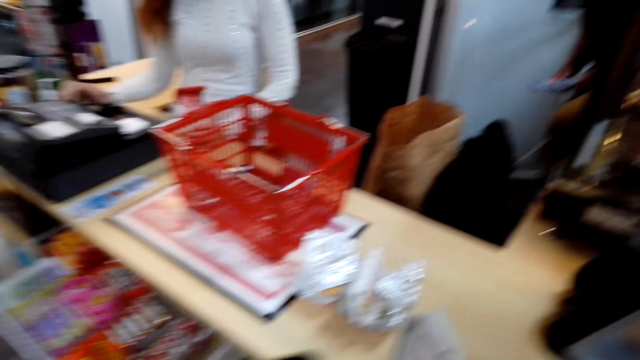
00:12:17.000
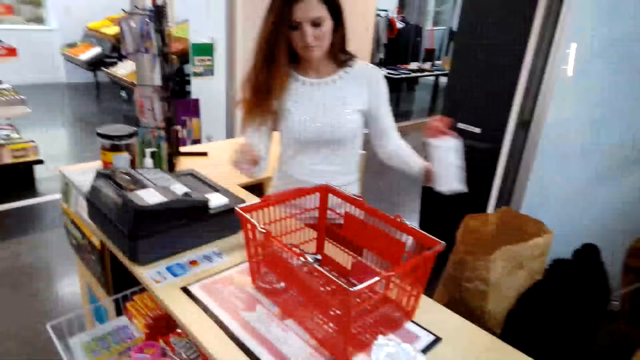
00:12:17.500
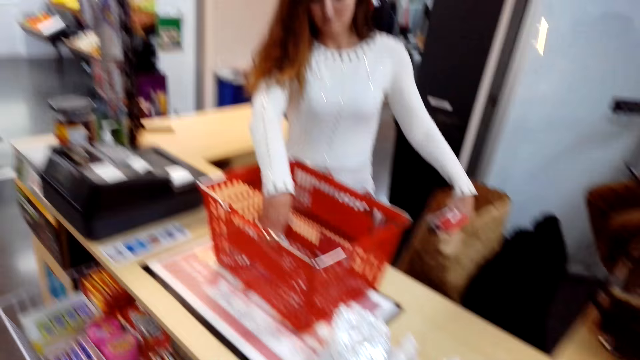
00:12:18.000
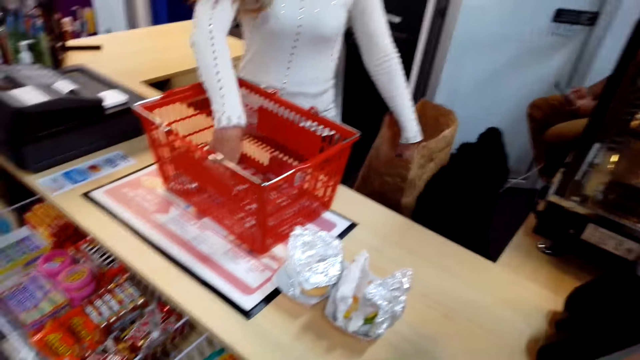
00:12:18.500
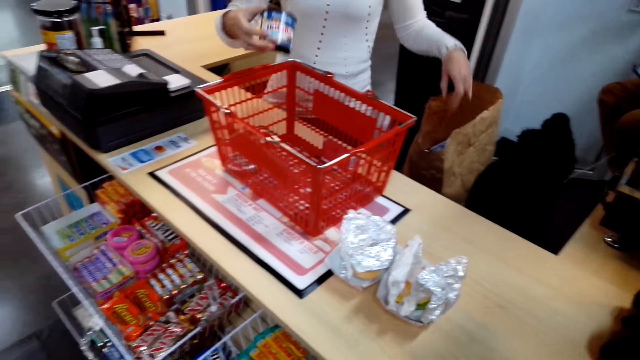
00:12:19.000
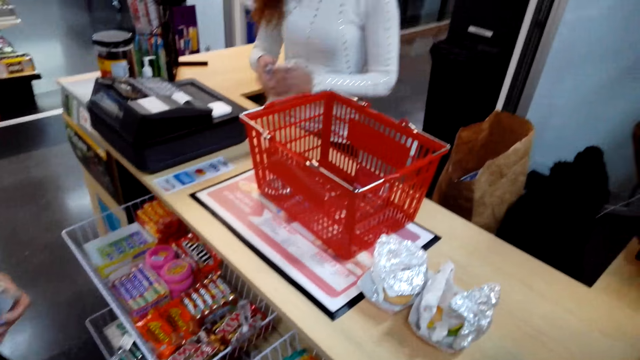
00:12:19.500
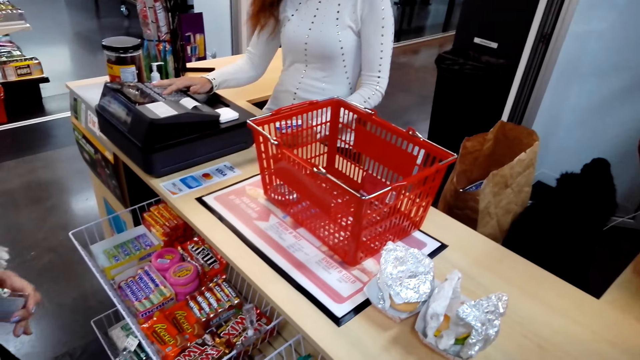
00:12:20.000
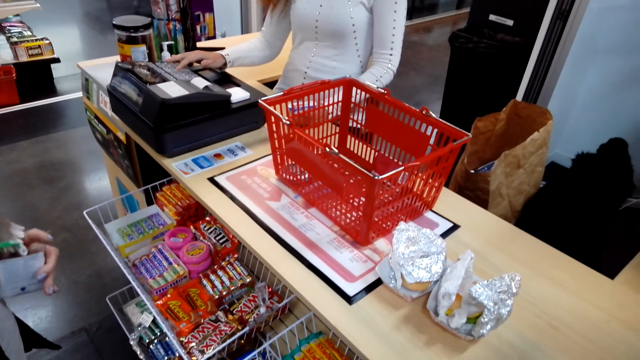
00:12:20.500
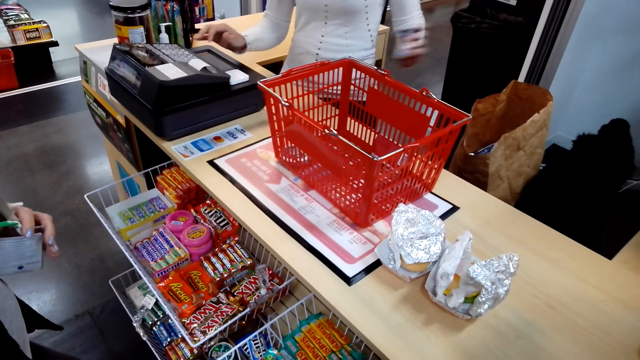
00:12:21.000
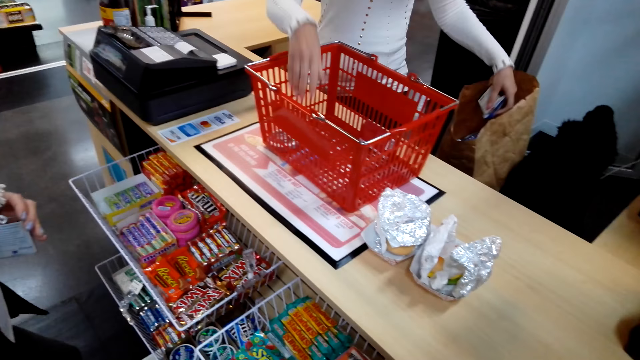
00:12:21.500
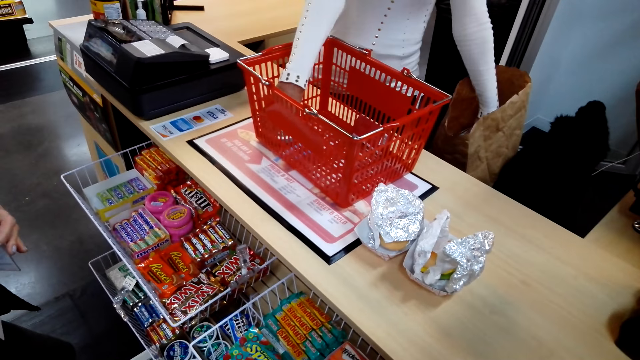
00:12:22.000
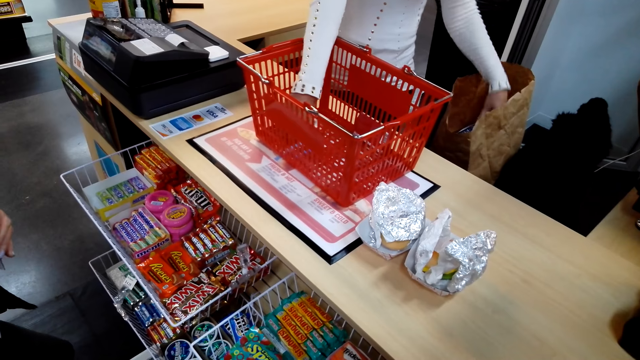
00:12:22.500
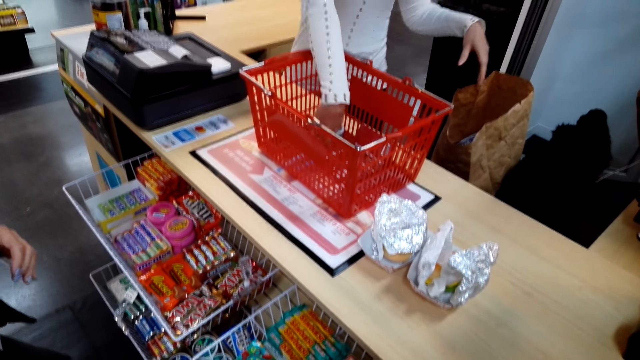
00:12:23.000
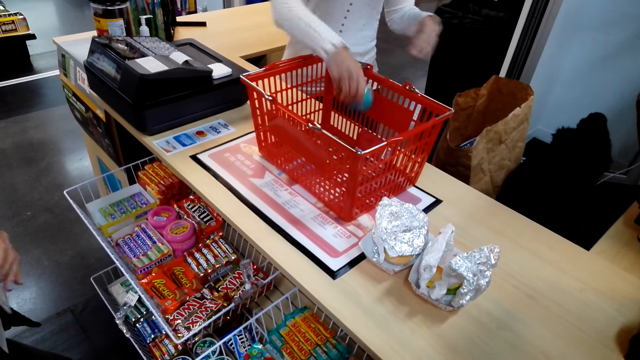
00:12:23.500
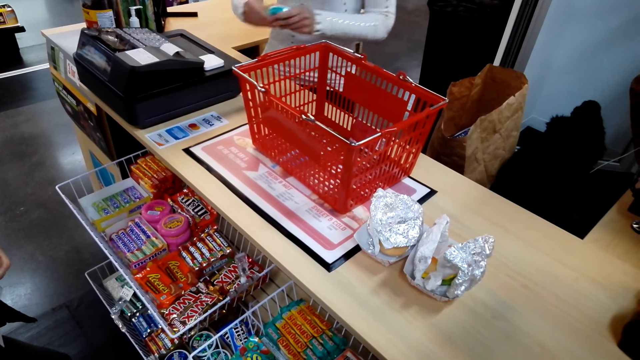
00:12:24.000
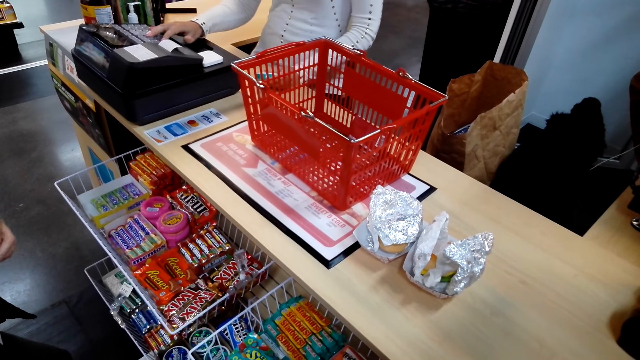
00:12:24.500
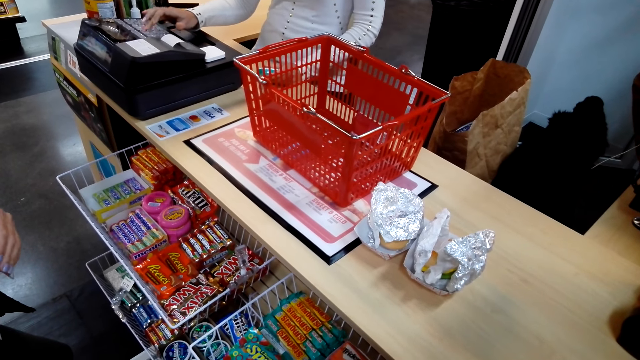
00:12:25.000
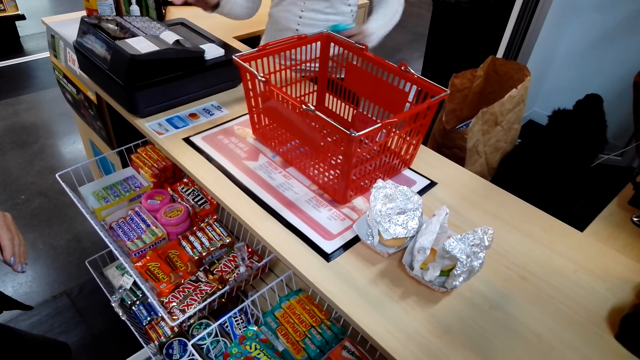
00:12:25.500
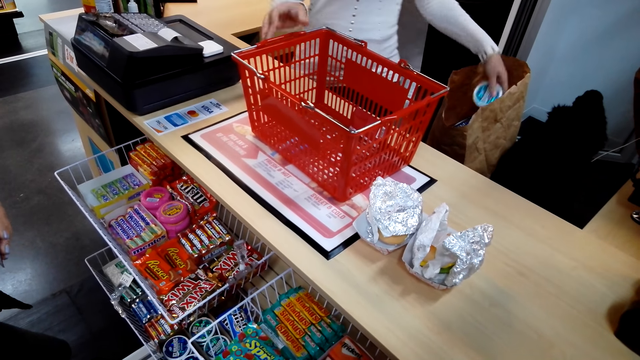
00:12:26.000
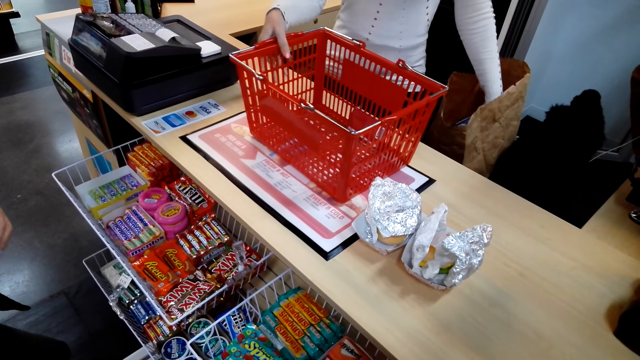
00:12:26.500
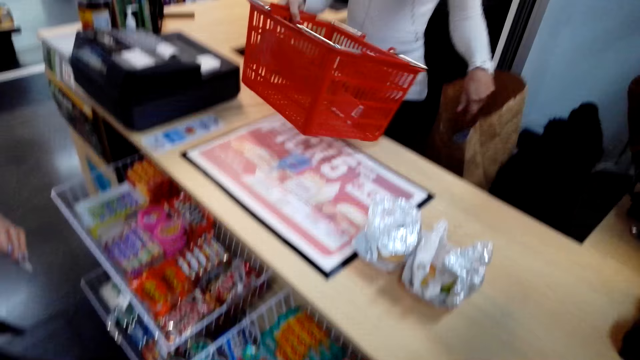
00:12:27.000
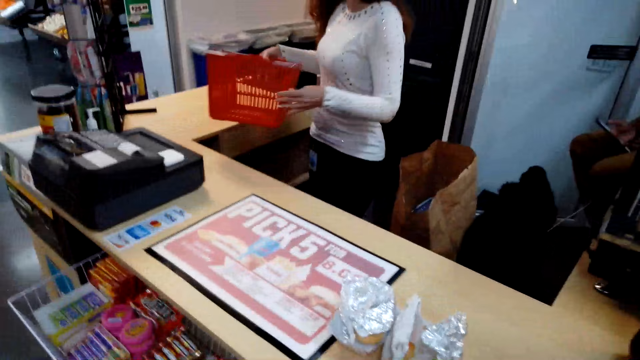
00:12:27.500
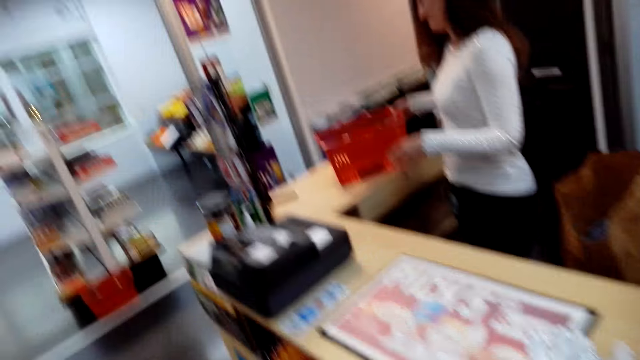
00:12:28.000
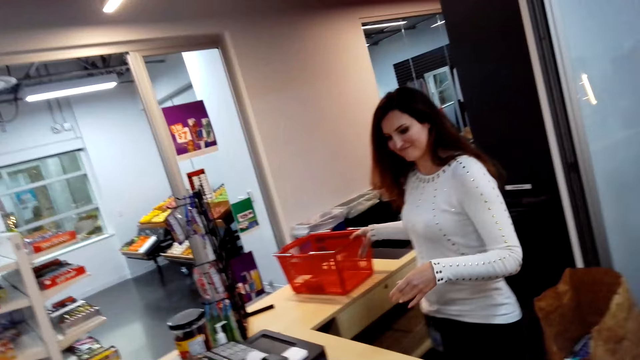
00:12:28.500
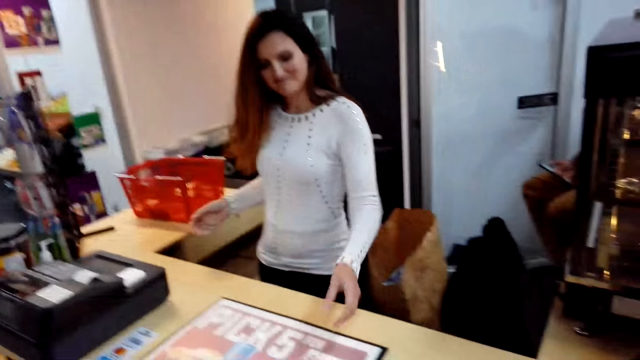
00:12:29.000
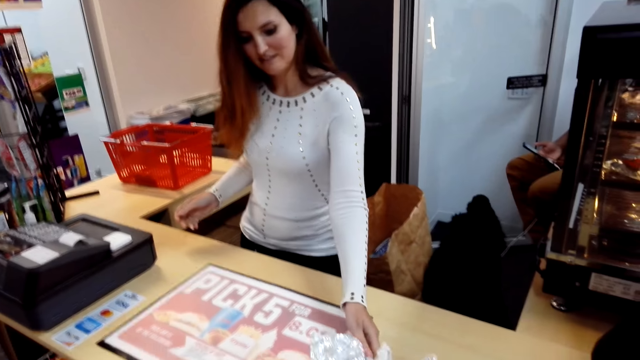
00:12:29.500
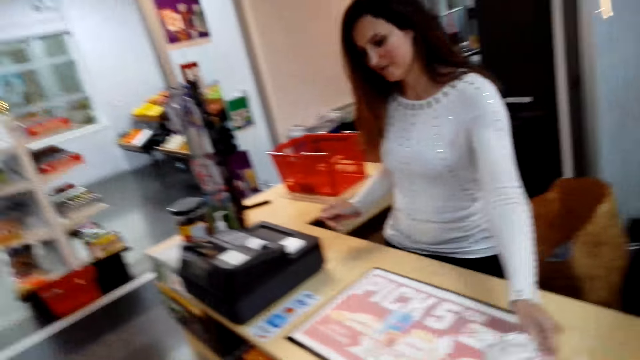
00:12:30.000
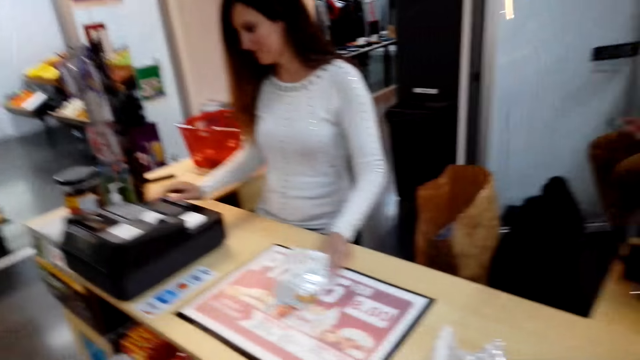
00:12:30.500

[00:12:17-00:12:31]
The camera wearer holds a phone and holds money. A cashier drops the item in the pack bag. The cashier picks the items in the basket. The camera wearer talks with a lady. The cashier clicks the payment machine. The cashier drops the item in the pack bag, picks the items in the basket, and drops the item in the pack bag. The cashier clicks the payment machine. The cashier drops the item in the pack bag. The lady talks with the camera wearer. The cashier picks the shopping basket. The cashier drops the basket.

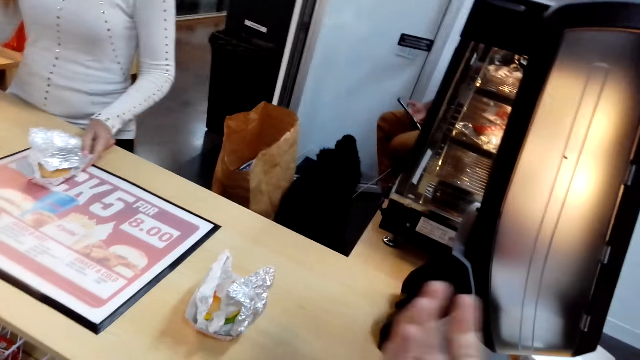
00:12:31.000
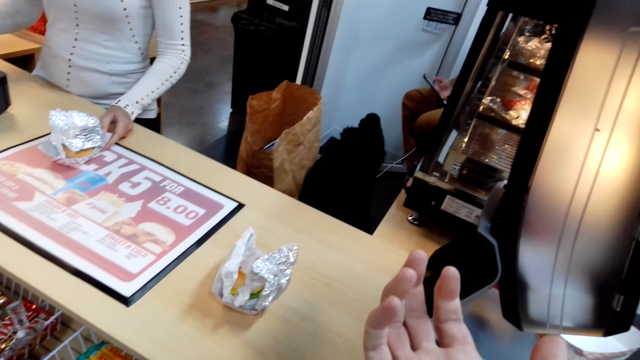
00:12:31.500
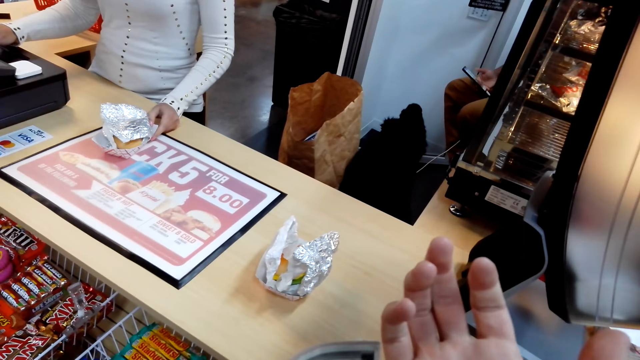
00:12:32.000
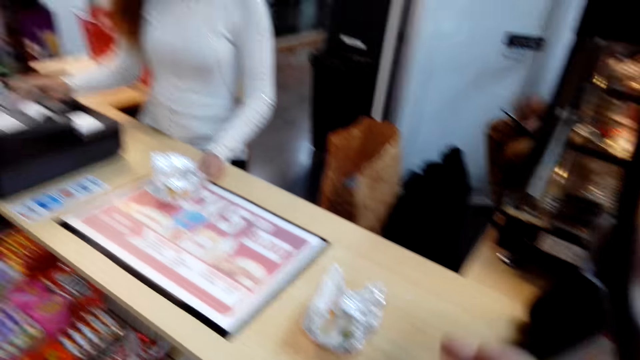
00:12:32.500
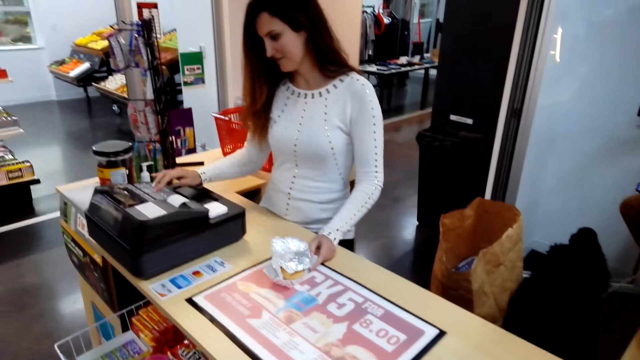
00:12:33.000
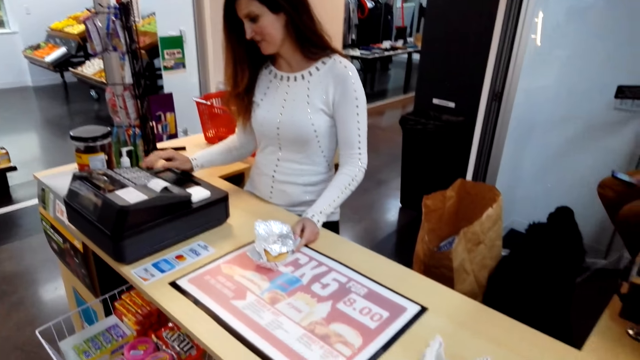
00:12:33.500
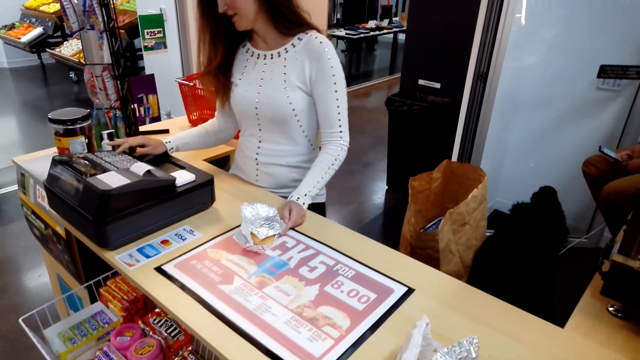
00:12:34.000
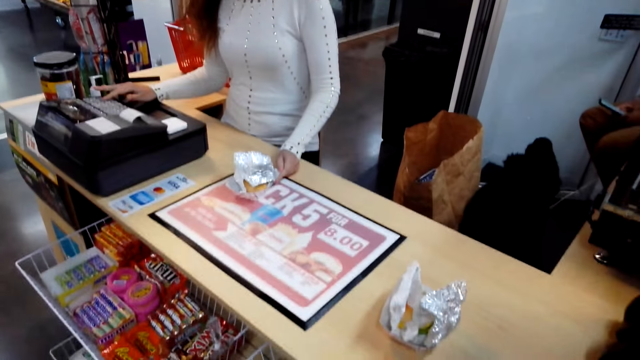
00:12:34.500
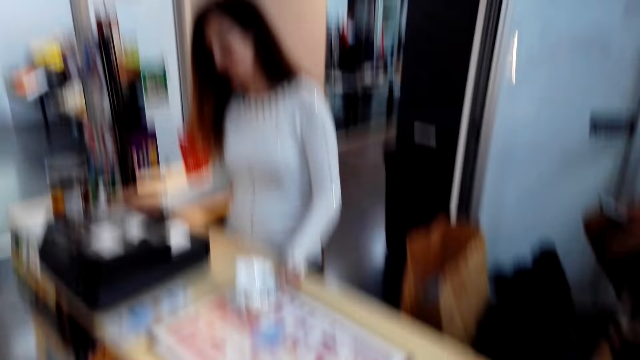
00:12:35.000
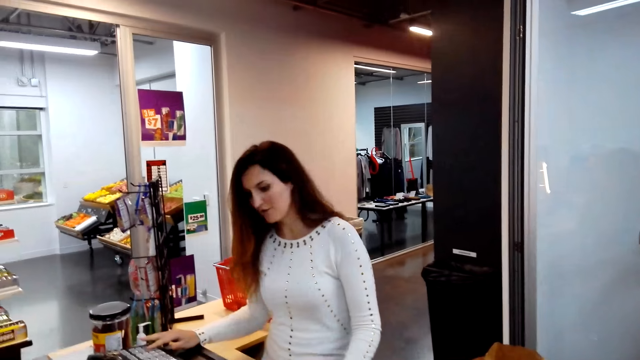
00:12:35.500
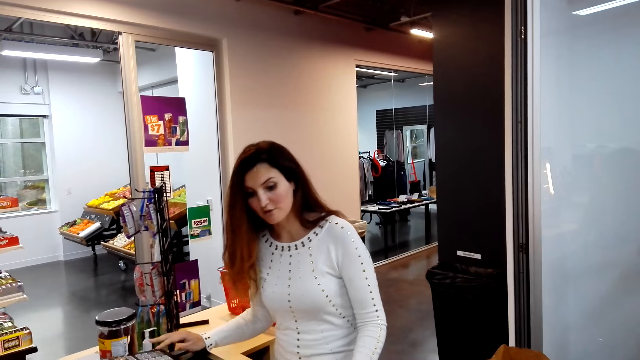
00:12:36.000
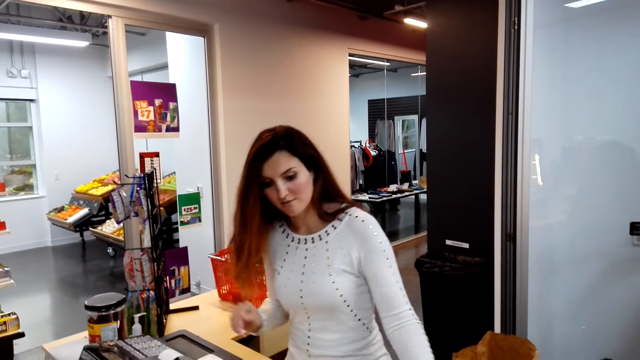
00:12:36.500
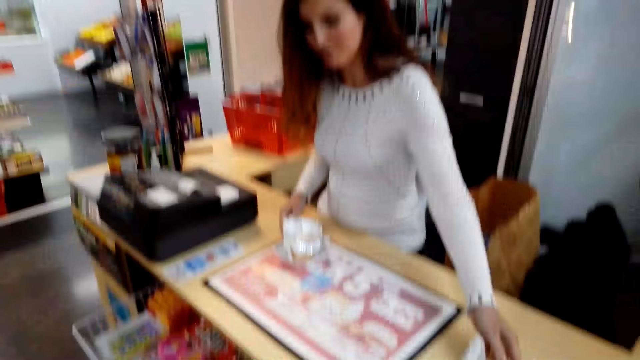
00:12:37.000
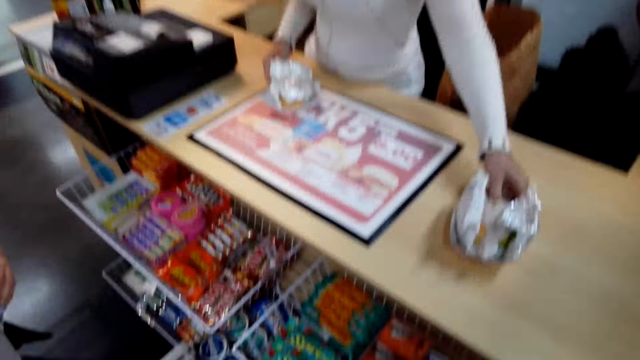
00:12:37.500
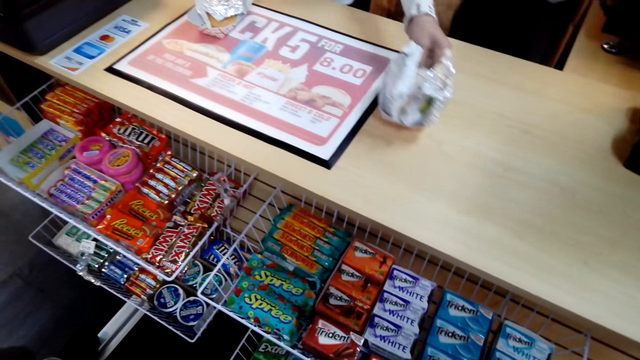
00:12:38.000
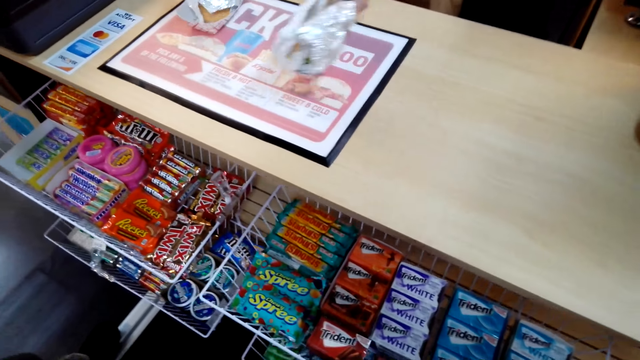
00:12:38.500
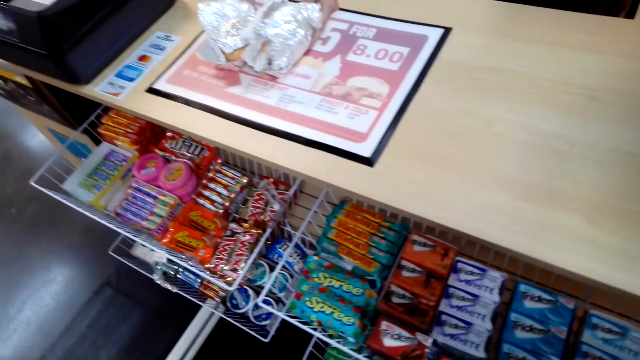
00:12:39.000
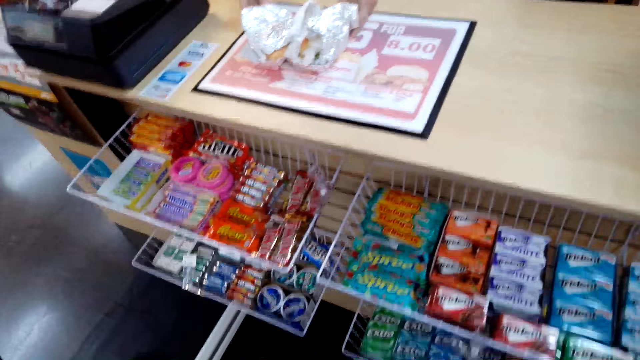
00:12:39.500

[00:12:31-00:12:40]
A cashier picks the food. The cashier holds something. The cashier clicks the payment machine. The cashier talks with the camera wearer. The cashier moves something.
